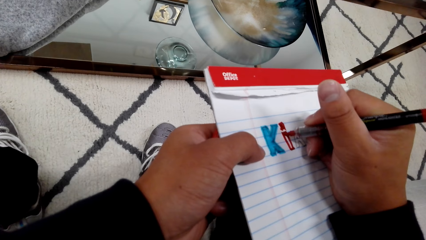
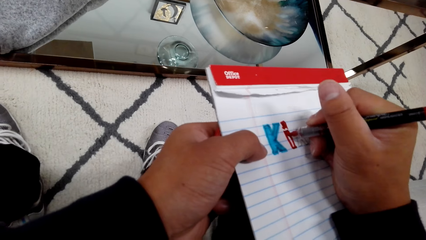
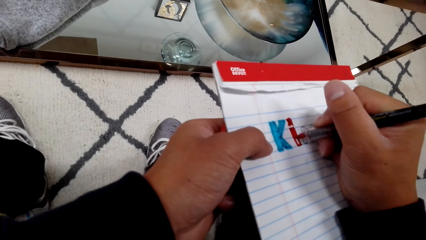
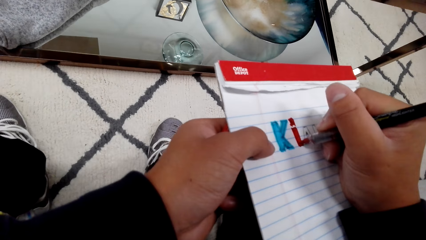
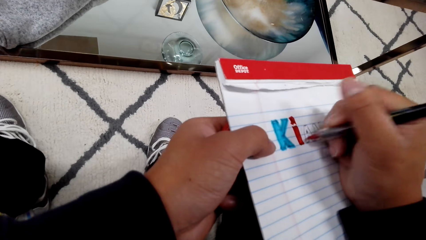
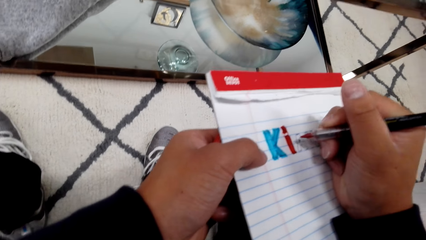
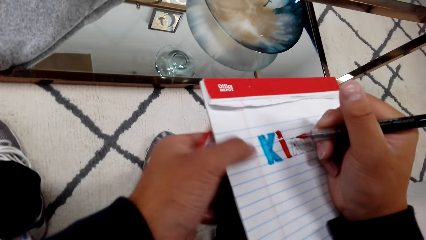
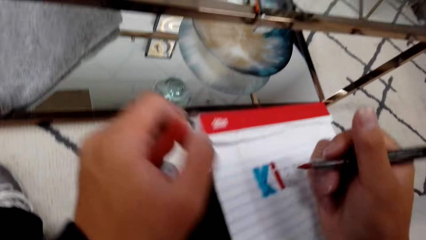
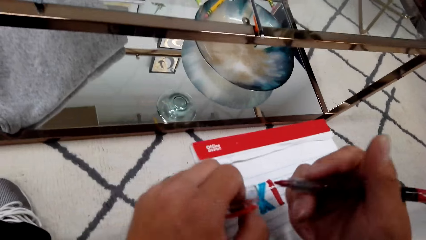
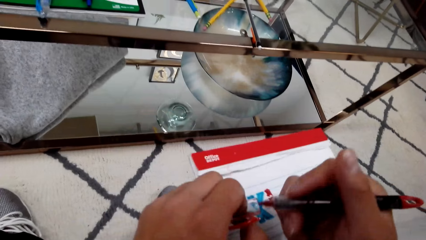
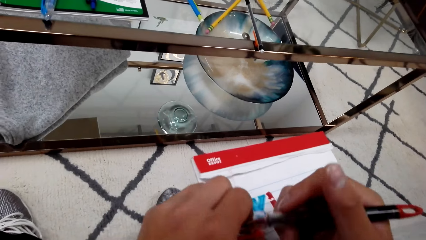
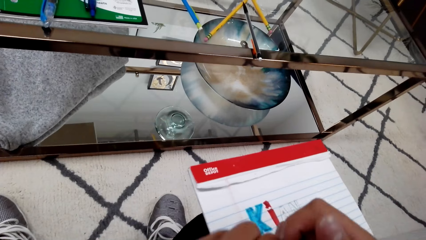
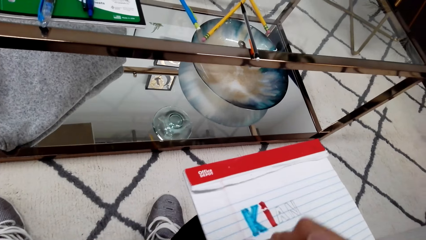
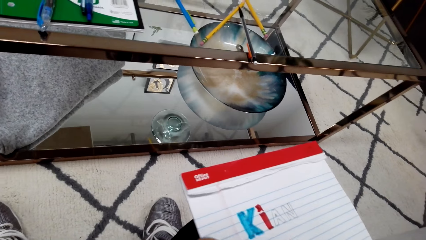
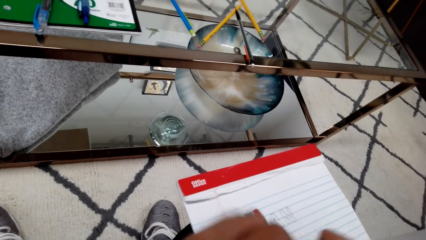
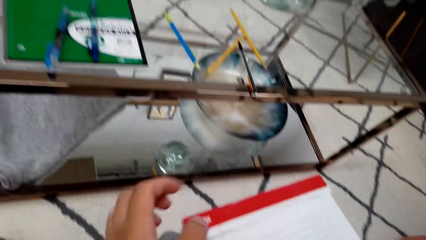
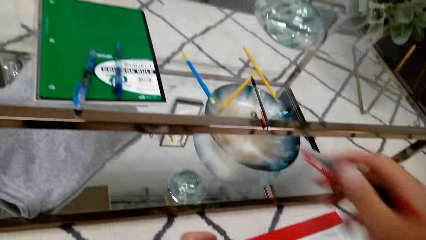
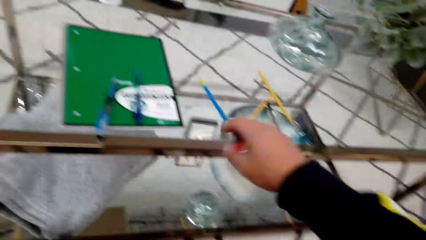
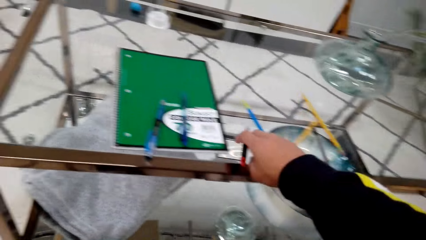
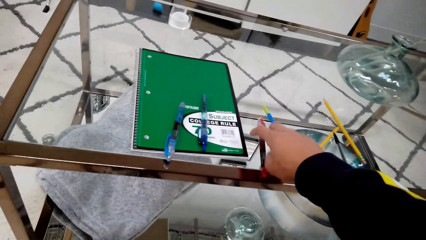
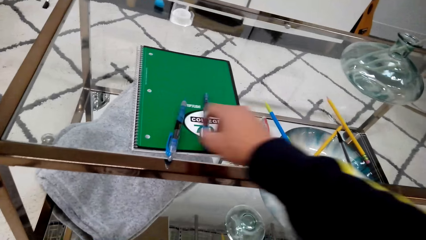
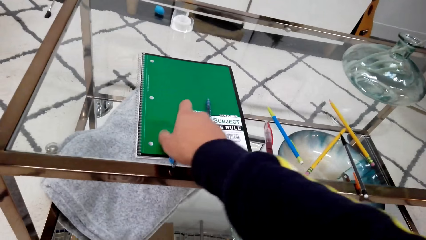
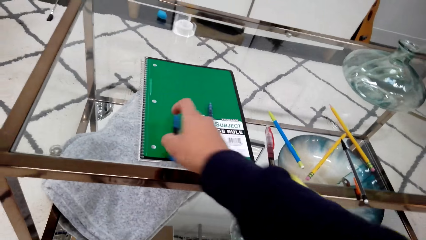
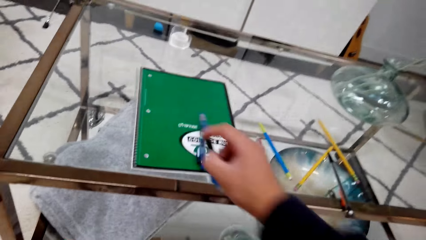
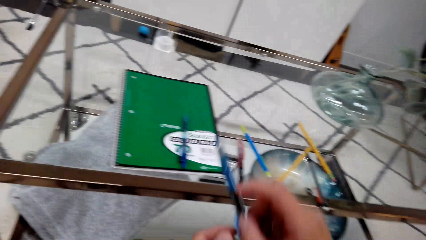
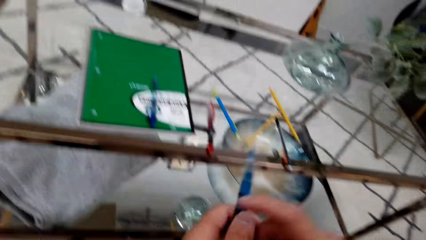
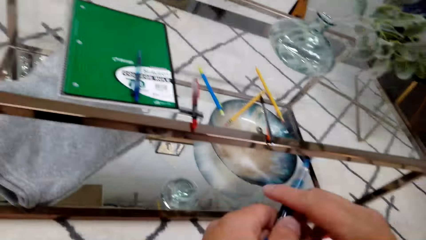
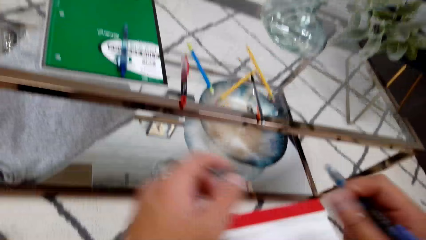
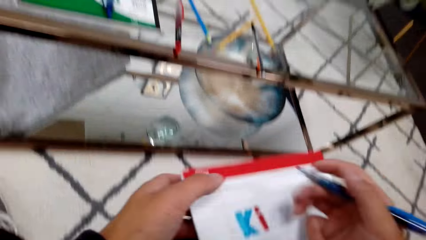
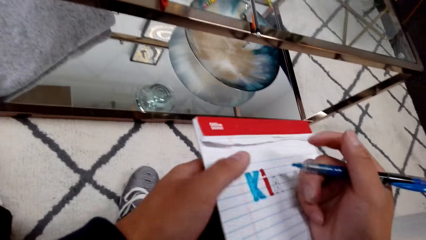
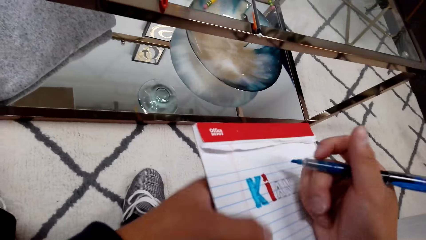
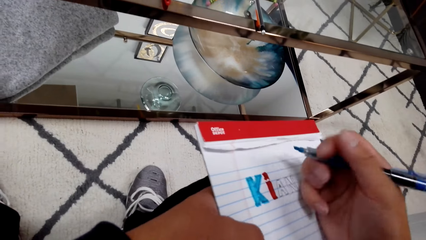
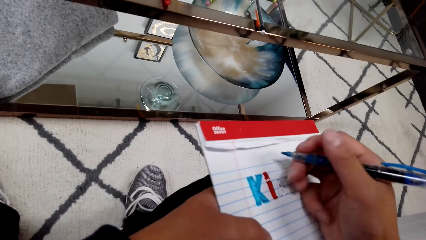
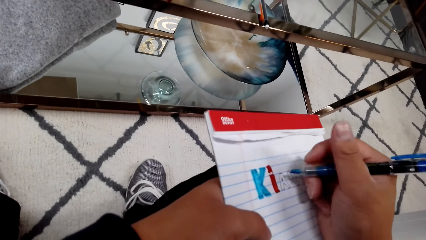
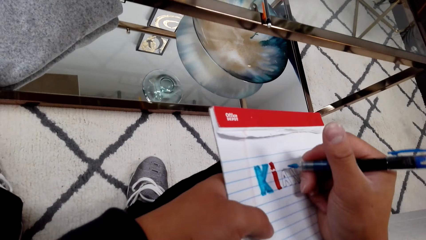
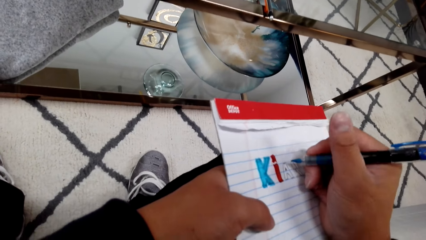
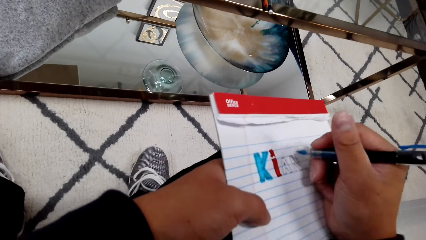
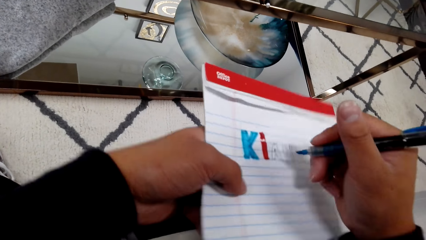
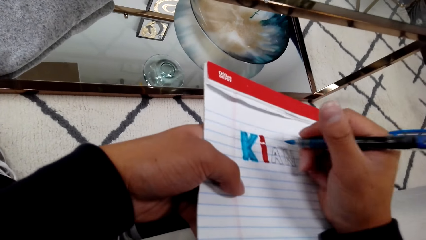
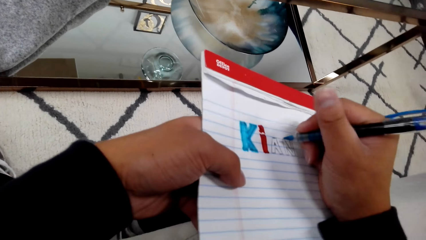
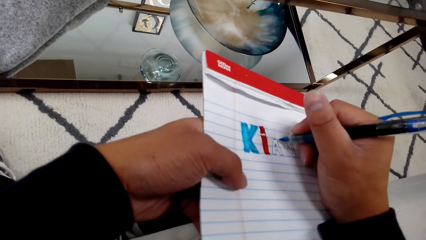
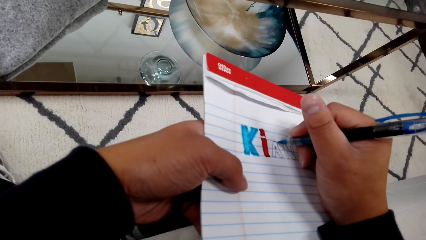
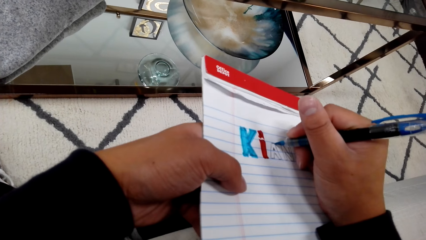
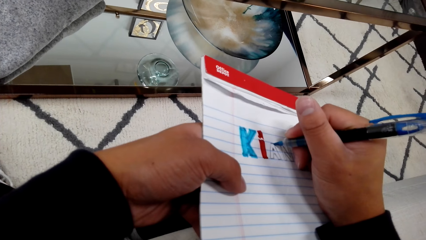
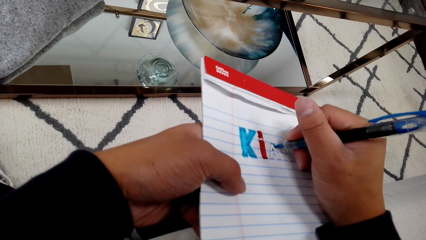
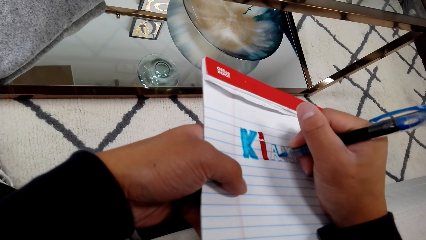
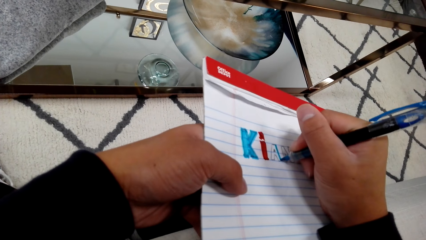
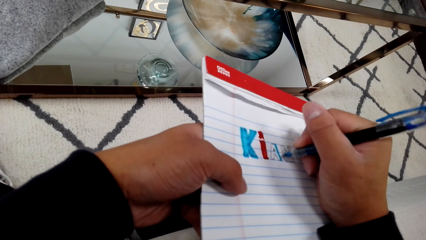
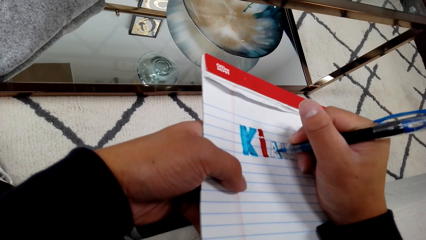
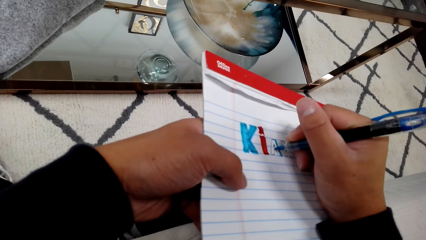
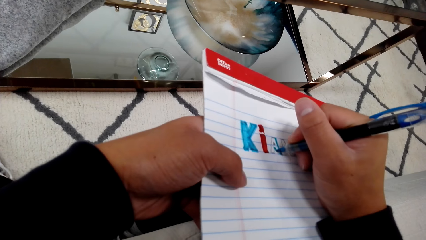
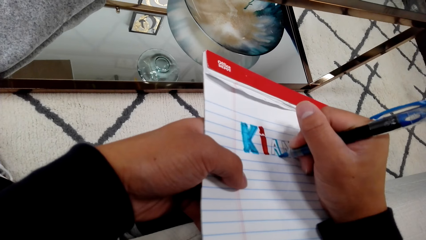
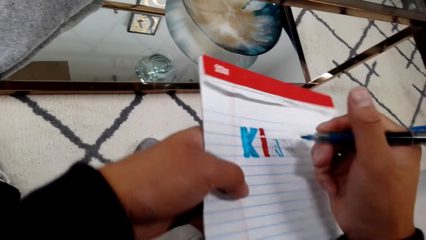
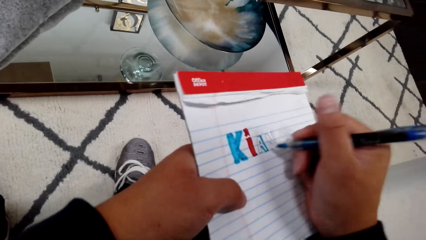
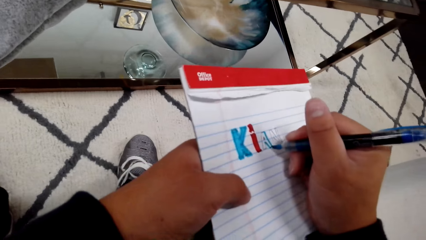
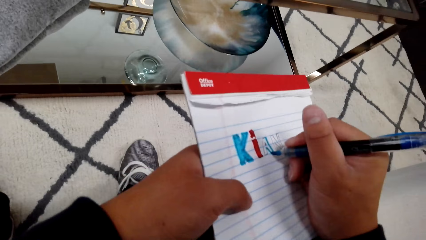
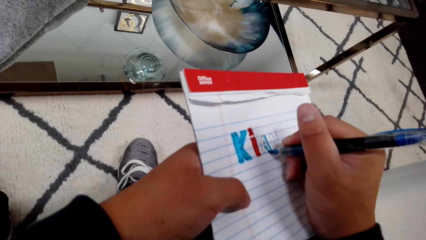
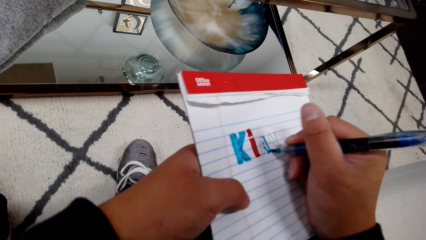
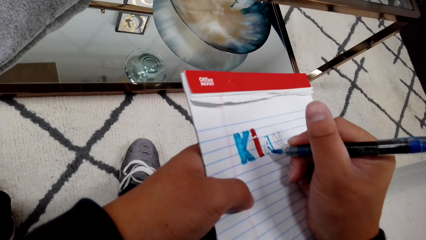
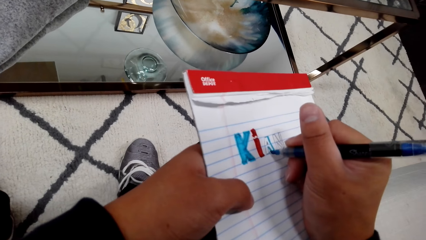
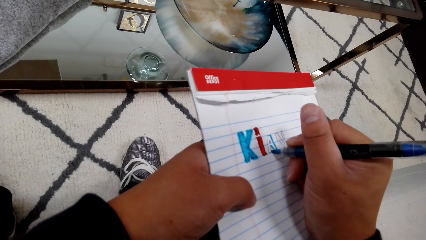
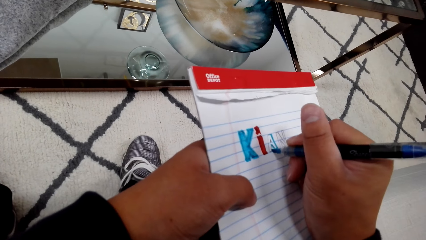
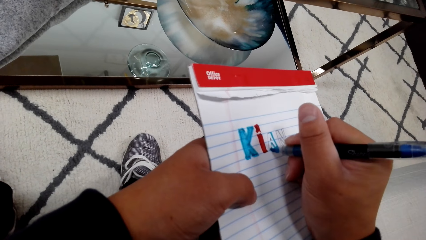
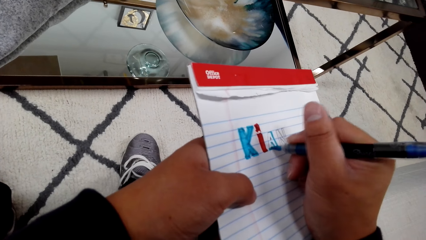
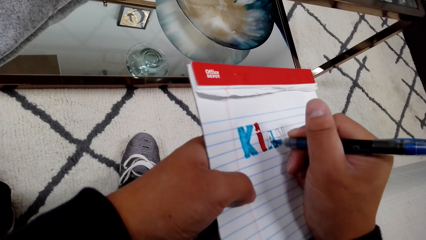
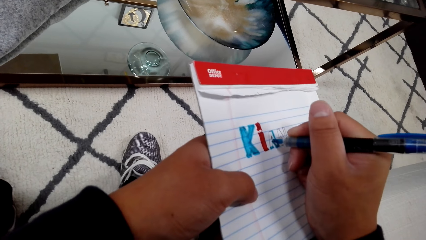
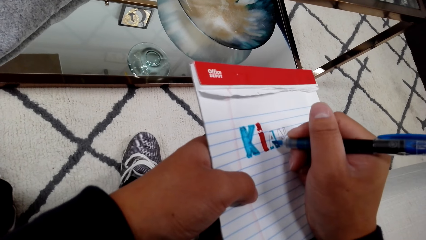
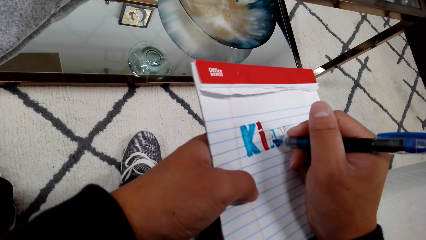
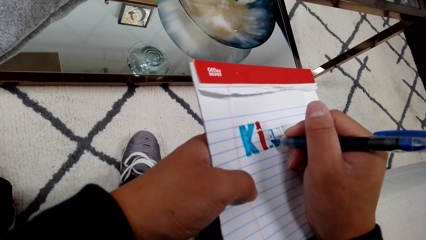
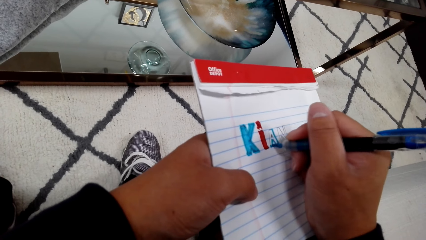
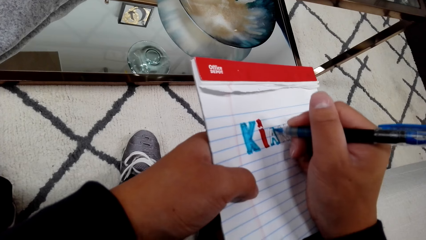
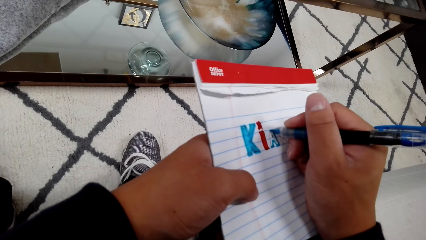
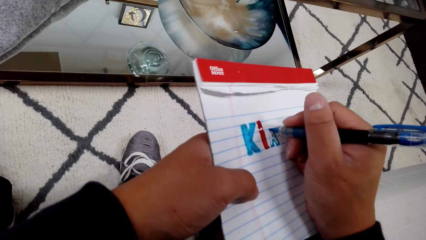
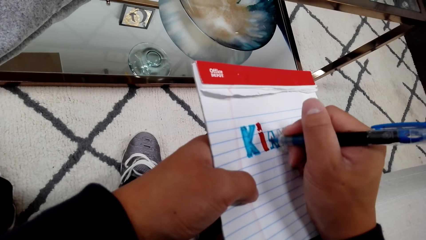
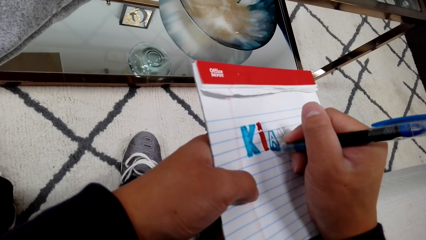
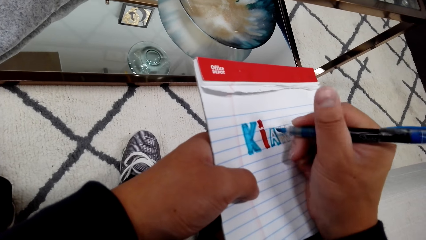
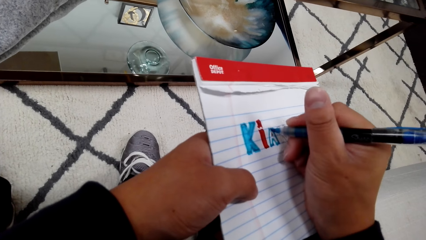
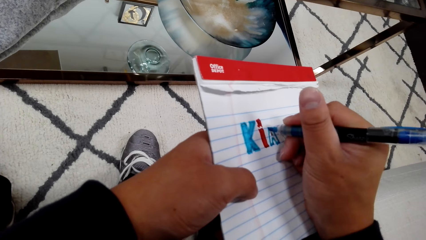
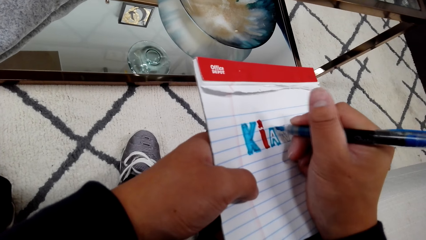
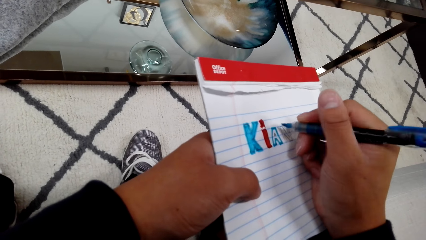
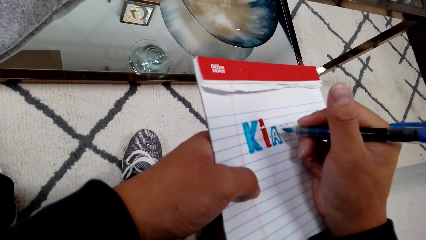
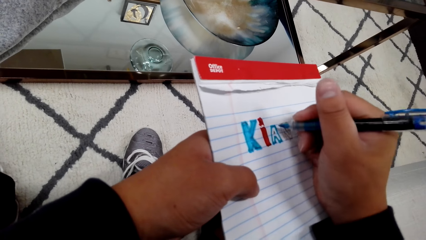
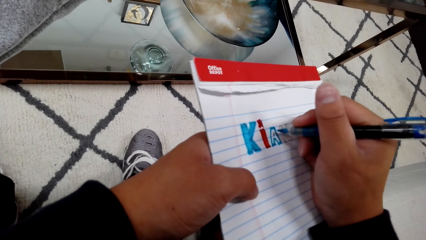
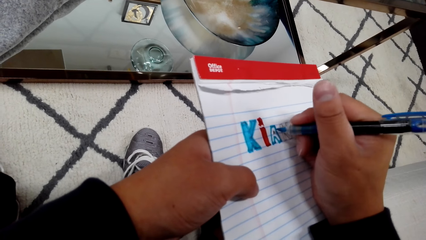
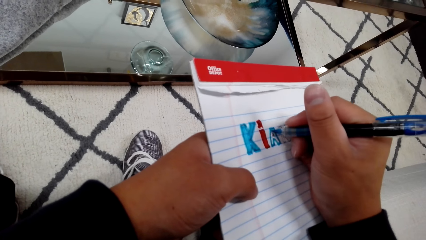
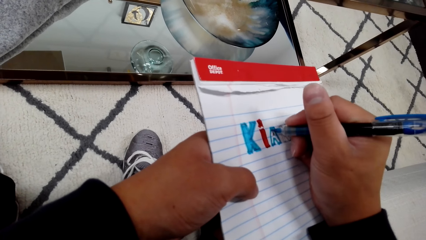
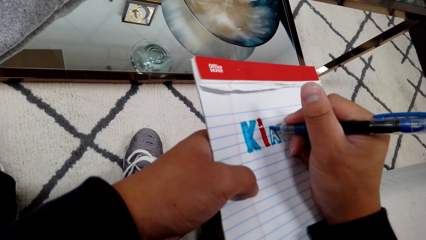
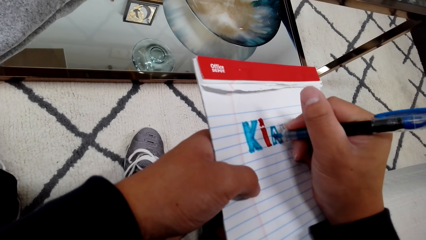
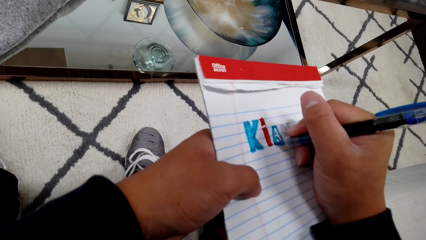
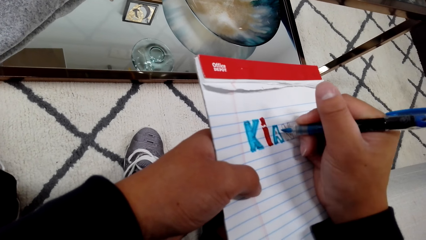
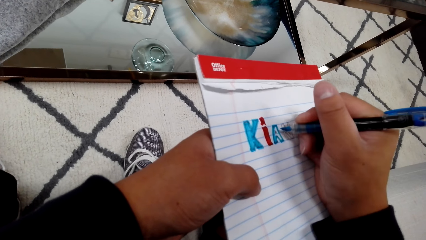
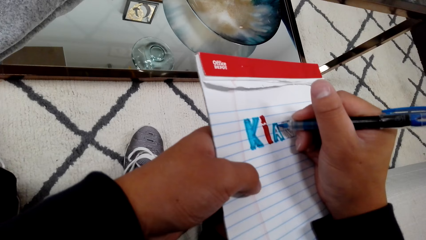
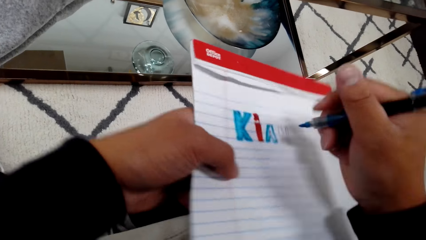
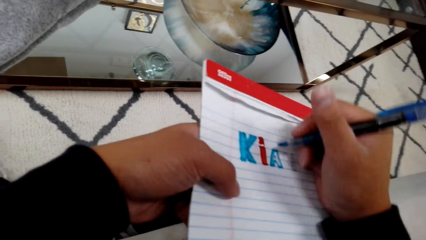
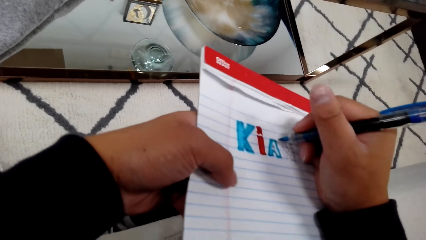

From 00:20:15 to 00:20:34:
The camera wearer puts a lid on a marker pen. They put down the marker pen. They pick up another marker pen on a table. They hold the marker pen with hands. They hold a book with a hand. They paint a sketch with the marker pen.
